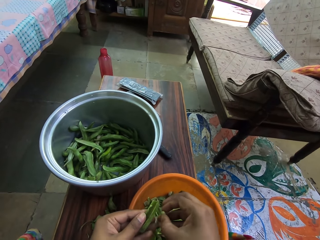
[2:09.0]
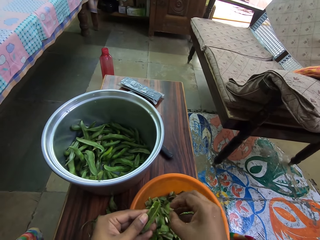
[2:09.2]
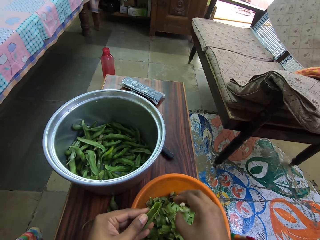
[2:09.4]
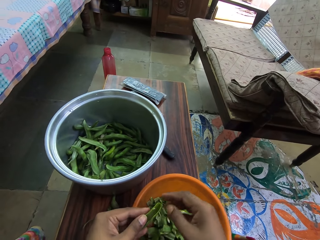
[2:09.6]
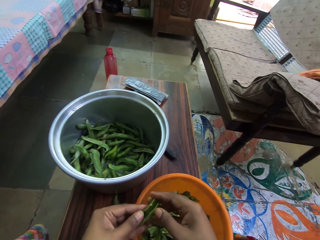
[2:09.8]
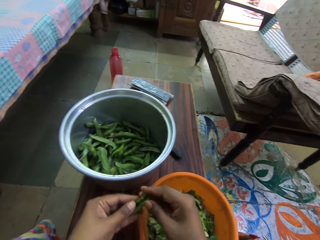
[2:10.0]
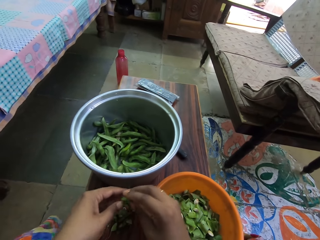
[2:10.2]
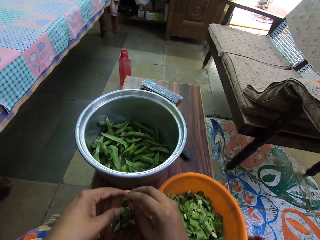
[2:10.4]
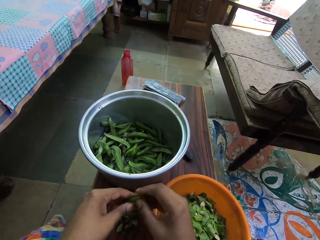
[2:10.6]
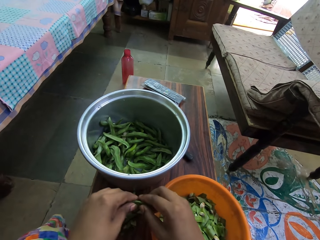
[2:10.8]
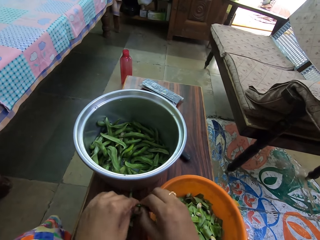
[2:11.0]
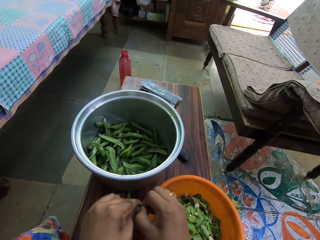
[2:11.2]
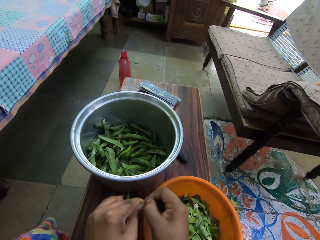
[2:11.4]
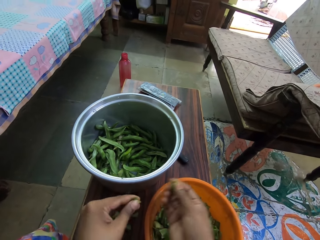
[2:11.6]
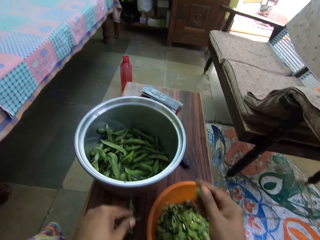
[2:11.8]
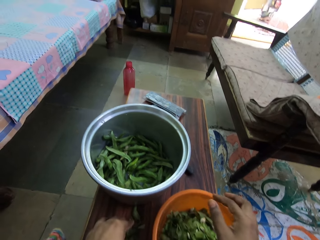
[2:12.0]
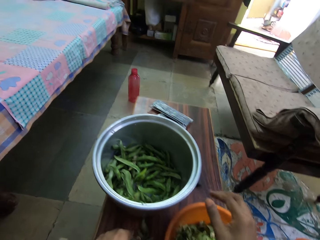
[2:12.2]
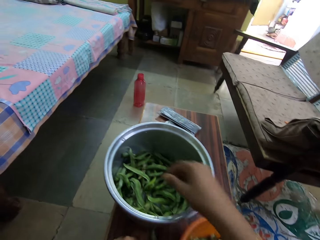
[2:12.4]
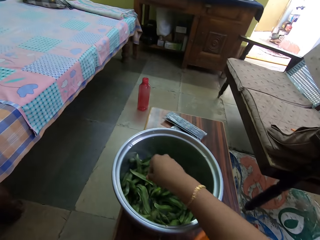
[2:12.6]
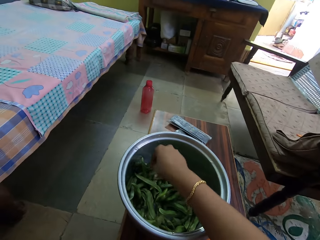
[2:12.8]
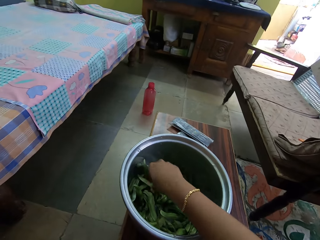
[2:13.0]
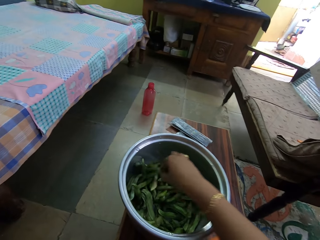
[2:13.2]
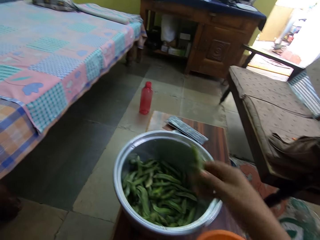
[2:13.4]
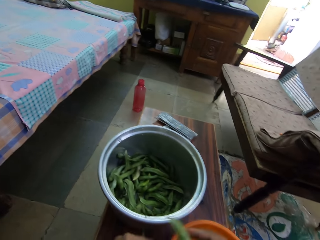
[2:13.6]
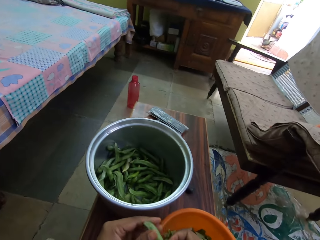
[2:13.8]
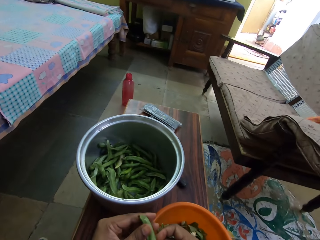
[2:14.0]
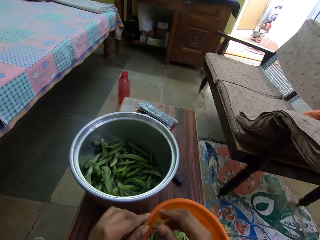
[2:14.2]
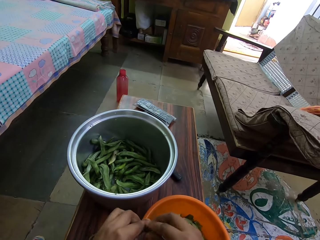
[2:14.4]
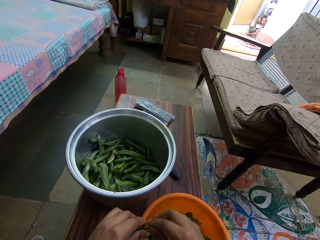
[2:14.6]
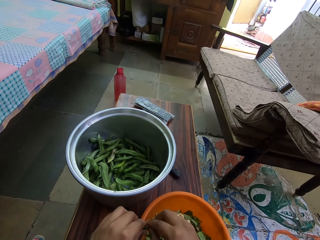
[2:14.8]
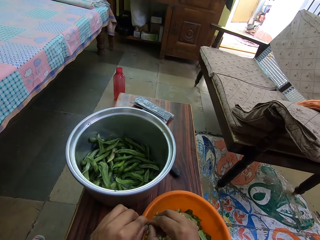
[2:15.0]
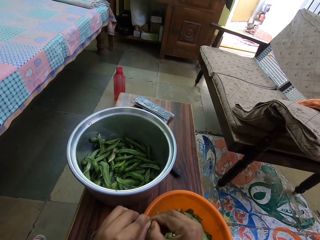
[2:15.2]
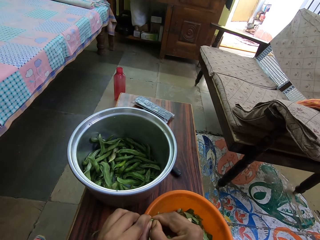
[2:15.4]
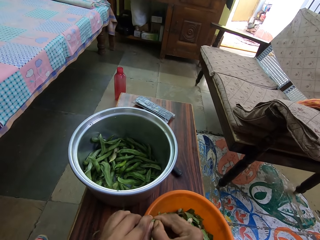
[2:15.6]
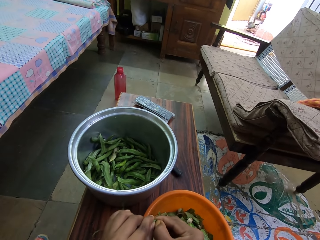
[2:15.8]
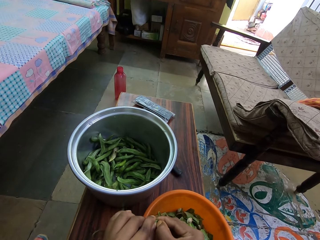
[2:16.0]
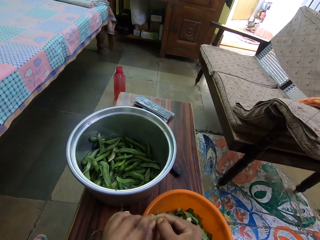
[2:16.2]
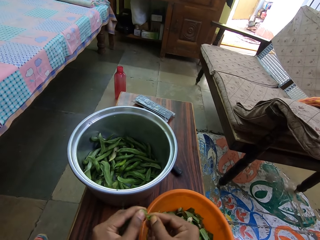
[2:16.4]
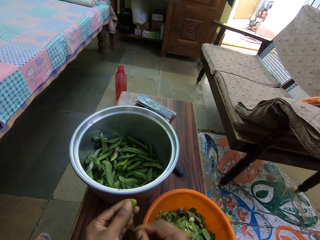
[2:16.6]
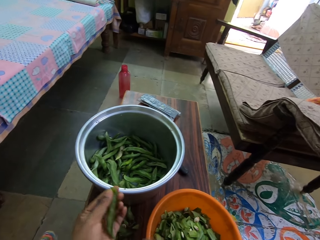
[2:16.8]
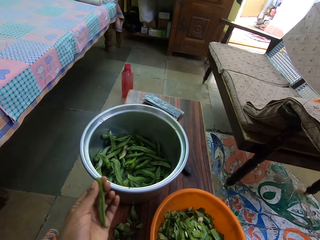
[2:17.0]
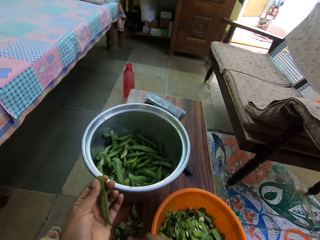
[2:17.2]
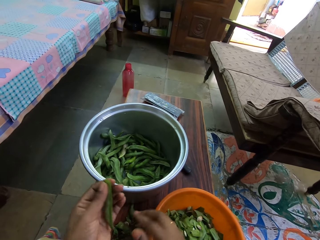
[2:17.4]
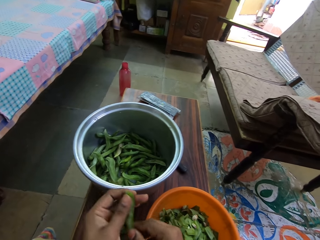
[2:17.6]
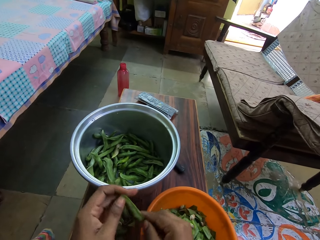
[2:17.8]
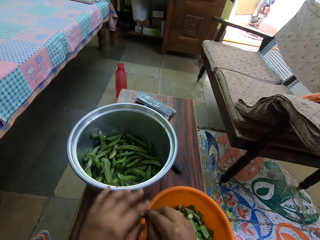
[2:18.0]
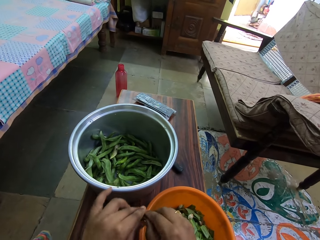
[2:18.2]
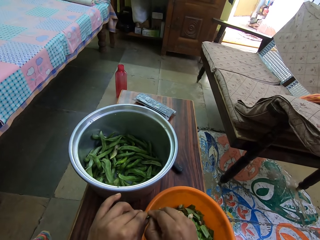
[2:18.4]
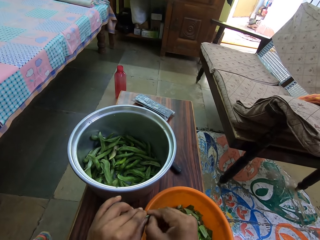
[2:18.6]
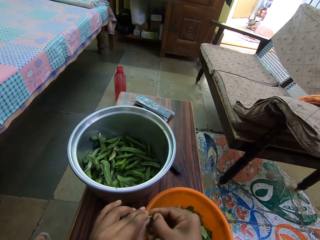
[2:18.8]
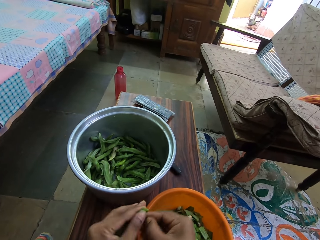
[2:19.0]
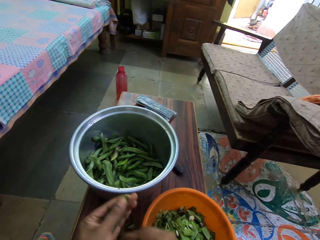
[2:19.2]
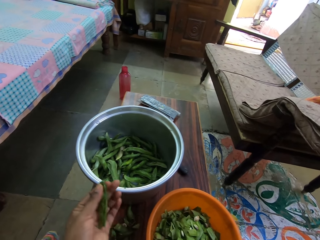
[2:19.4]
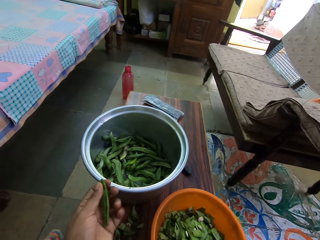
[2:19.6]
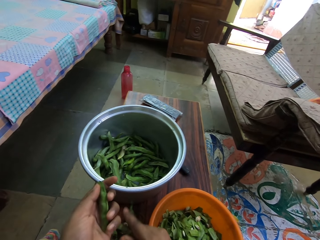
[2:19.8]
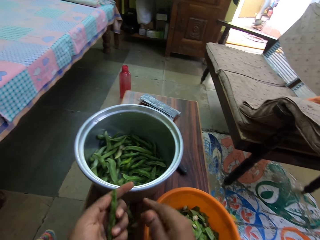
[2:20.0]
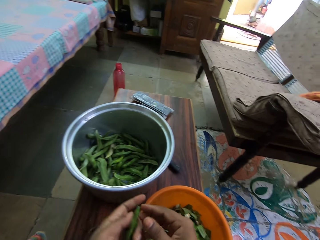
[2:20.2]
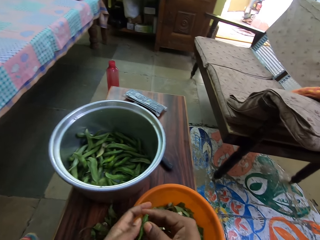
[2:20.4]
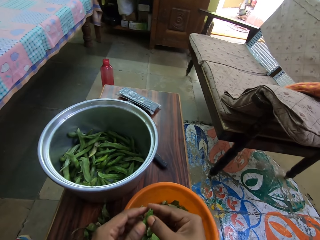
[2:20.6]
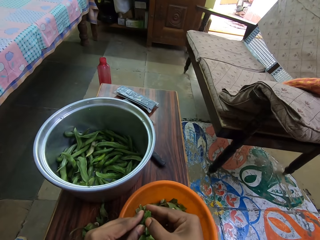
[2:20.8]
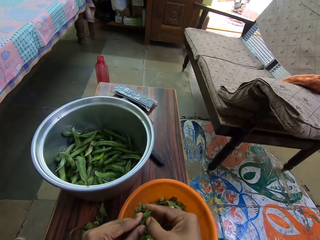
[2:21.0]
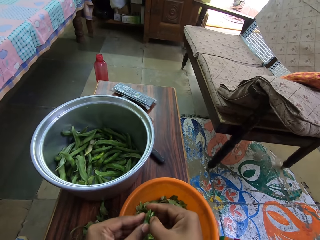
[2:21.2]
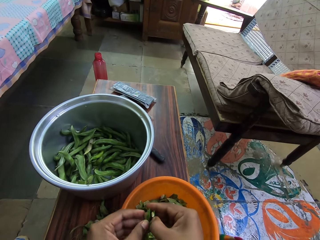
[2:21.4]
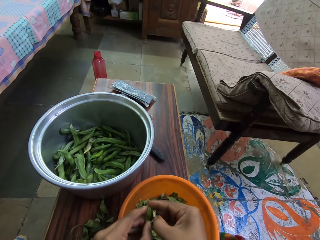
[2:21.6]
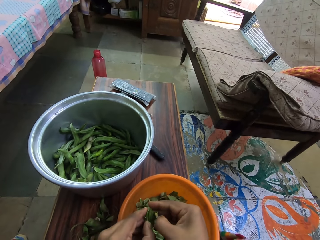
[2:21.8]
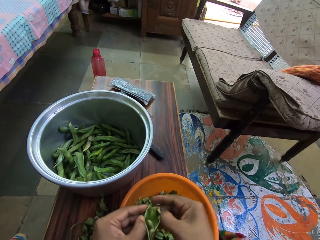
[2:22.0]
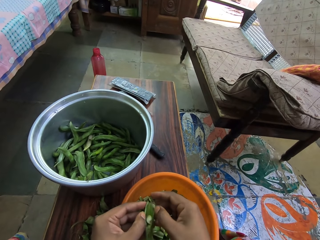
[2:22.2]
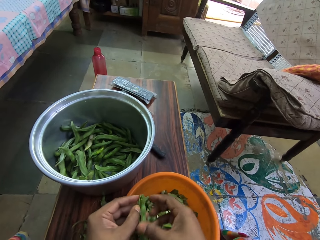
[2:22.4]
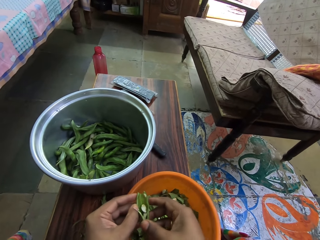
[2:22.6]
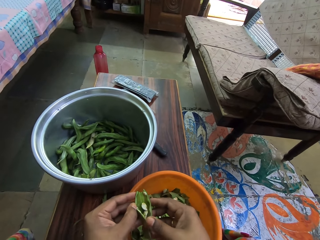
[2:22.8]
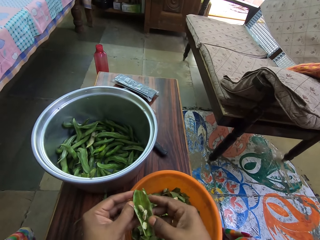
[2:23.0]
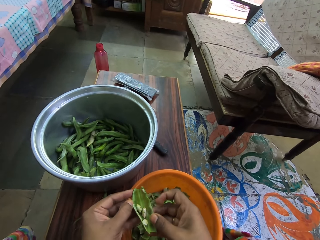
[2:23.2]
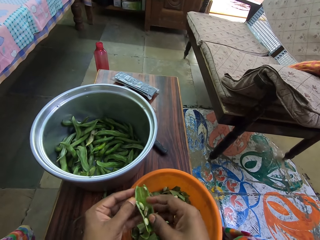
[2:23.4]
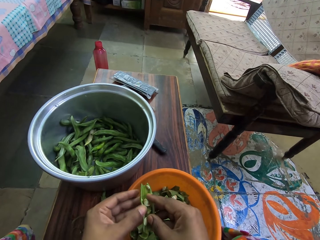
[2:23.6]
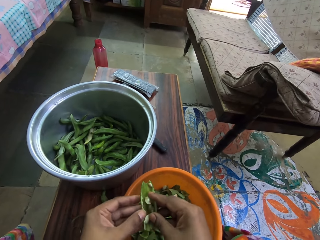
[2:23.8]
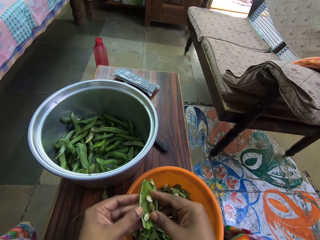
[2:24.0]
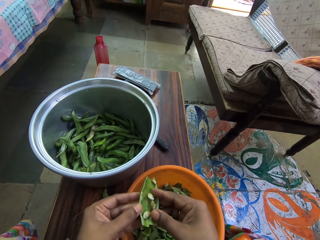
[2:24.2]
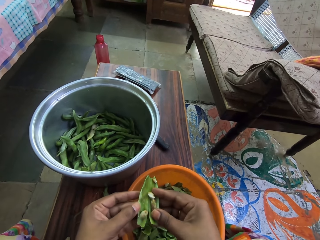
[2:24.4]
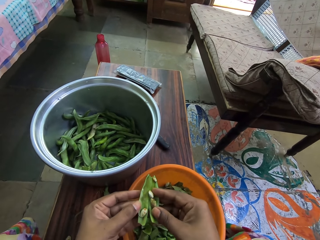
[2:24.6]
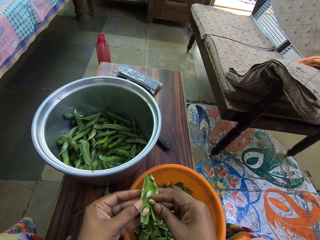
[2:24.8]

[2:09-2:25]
The camera wearer removes the peas in the peas plant. They put the green peas in a basin. They cut a green peas pod and put down the green peas pod. They put the green peas in the basin. They take the green peas in the basin. They shift the green peas to the left hand. They cut the green peas pod and put down the green peas pod. They shift the green peas to the right hand. They cut the green peas pod and put down the green peas pod. They peel the green peas pod.

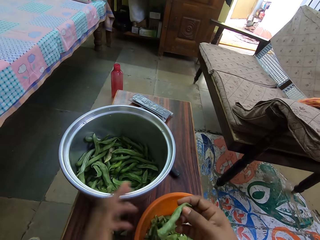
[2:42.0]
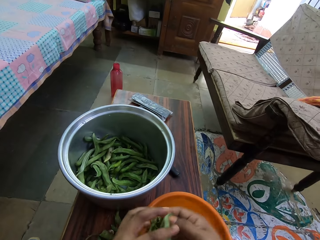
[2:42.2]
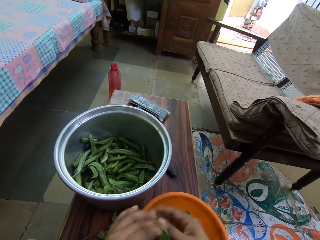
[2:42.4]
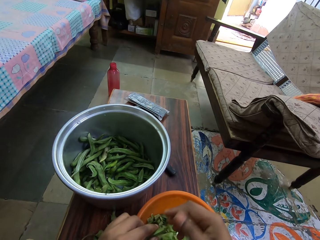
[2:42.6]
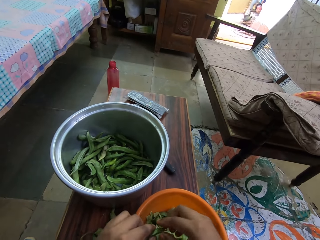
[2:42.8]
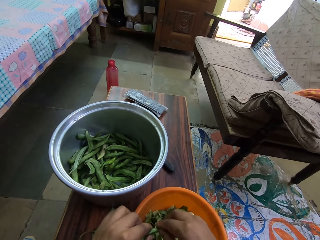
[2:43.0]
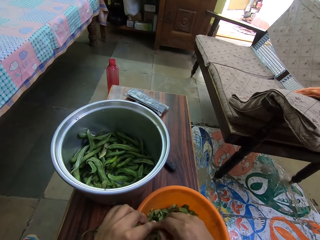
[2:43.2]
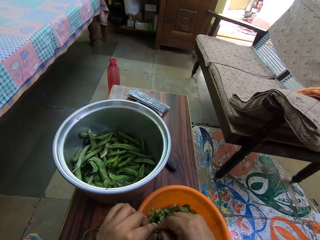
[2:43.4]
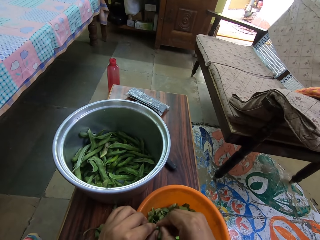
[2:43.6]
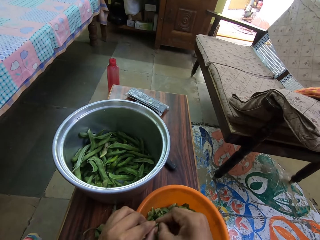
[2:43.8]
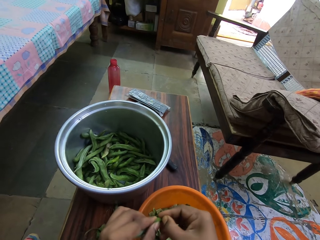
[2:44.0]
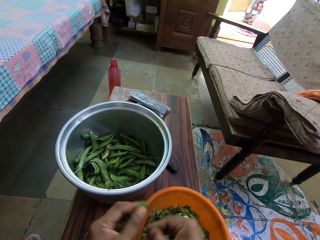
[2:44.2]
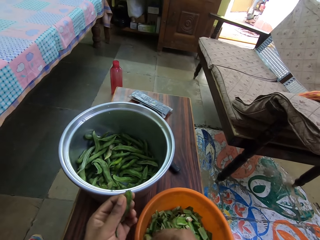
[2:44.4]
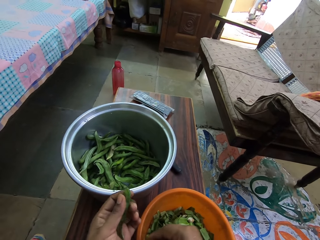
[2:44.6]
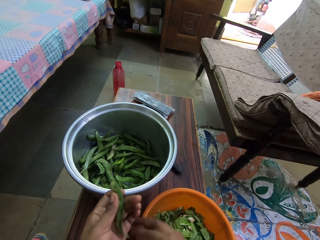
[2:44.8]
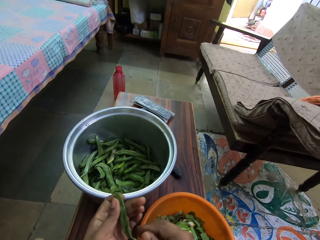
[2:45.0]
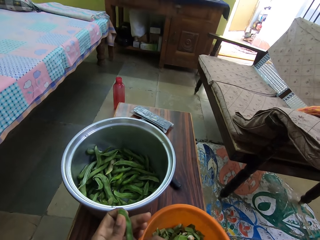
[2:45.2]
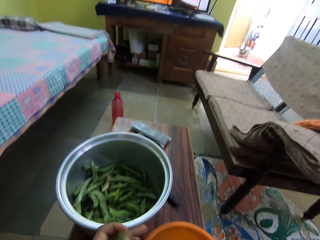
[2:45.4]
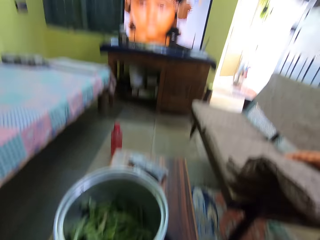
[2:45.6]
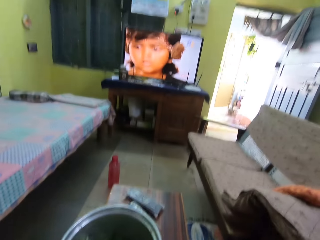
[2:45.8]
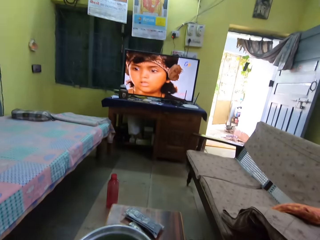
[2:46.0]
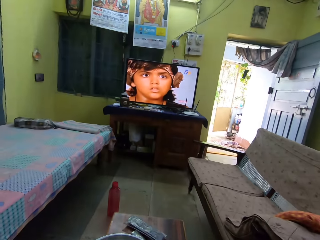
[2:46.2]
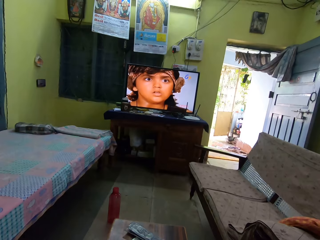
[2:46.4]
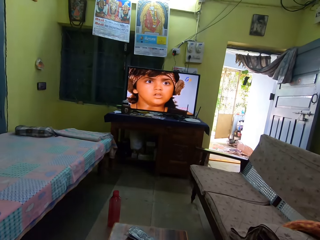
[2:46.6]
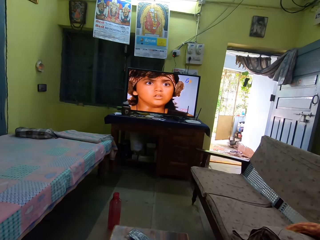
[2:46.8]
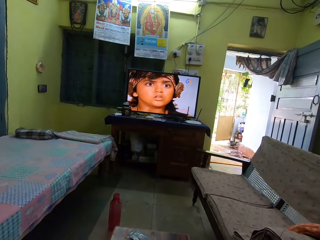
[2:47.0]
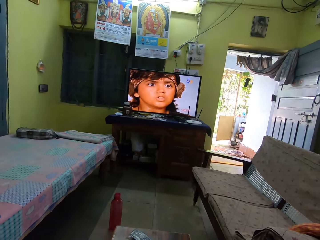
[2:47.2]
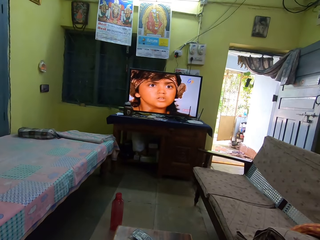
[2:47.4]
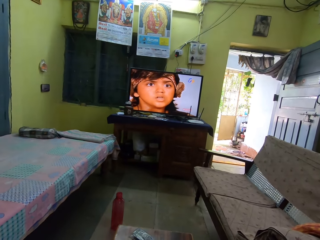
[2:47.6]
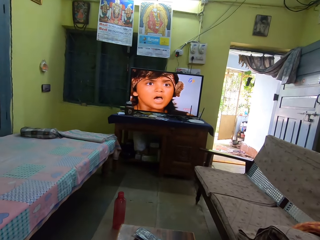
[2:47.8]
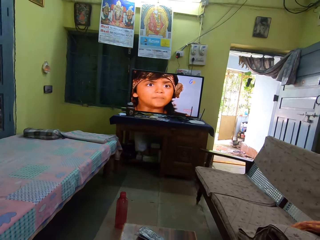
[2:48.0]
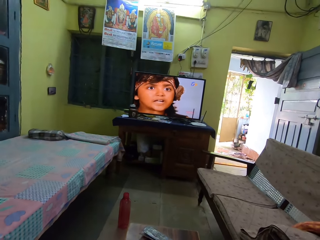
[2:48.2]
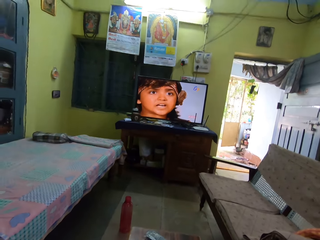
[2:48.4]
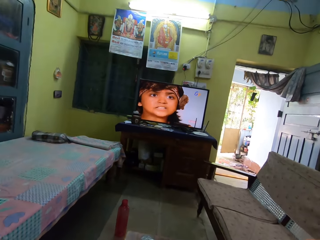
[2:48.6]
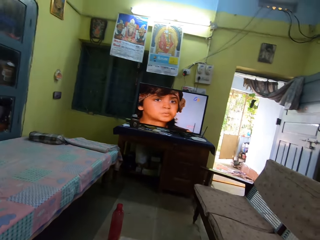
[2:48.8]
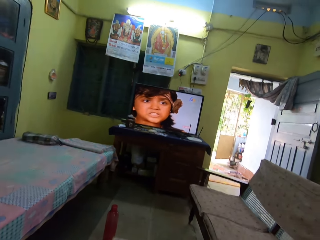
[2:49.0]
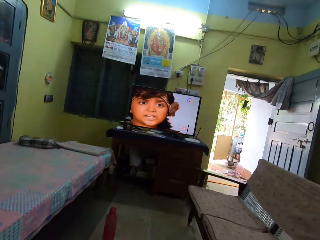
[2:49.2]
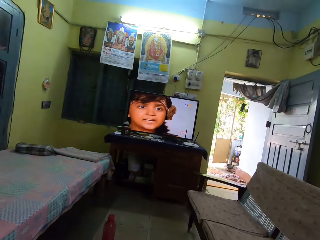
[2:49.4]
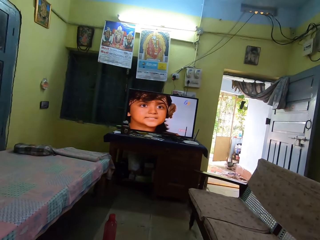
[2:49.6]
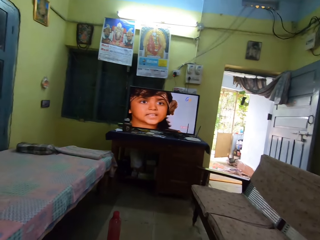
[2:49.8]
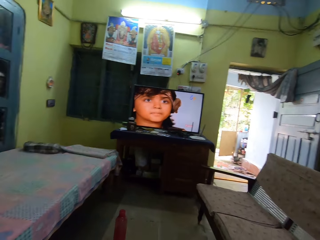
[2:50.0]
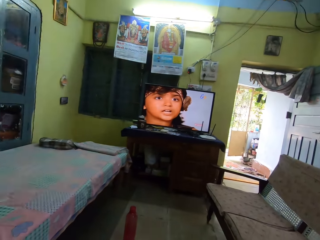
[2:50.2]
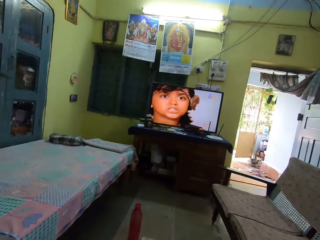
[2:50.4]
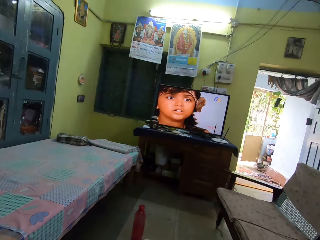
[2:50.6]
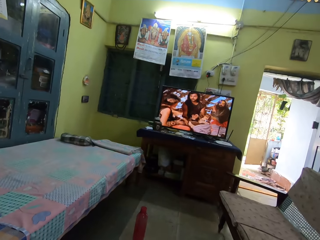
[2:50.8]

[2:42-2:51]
The camera wearer shifts the green peas to the left hand. They peel a green peas pod. They cut the peas plant. They put down the green peas pod. They look around. They watch television.
